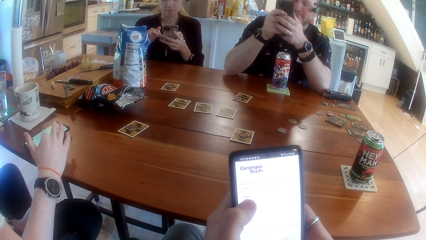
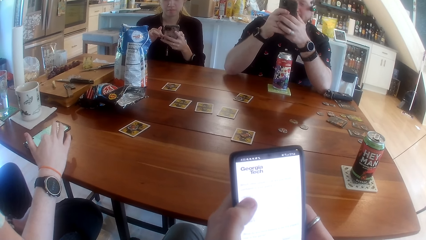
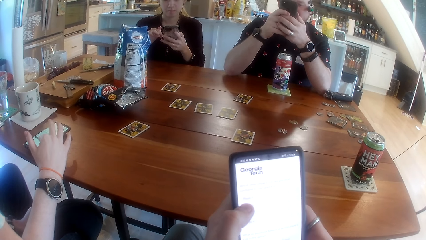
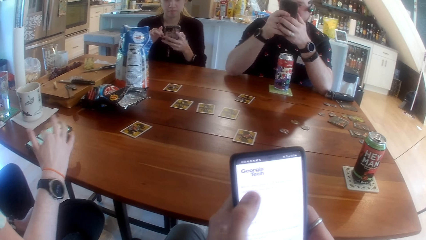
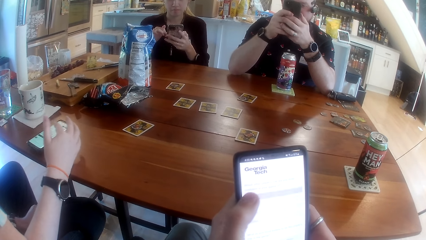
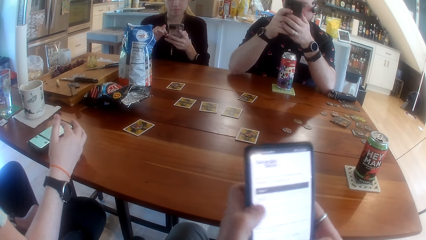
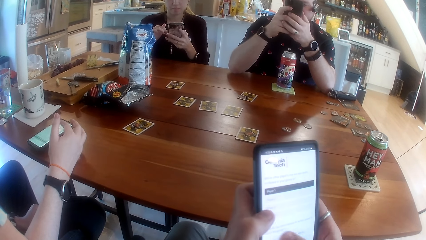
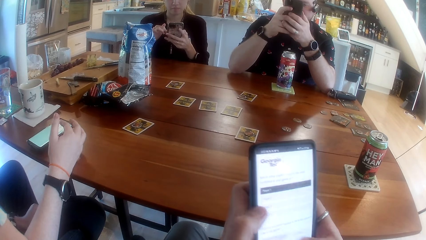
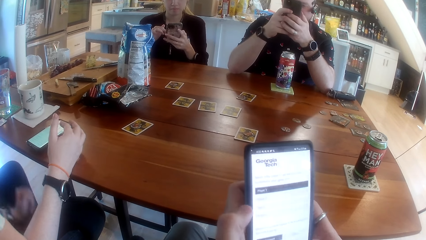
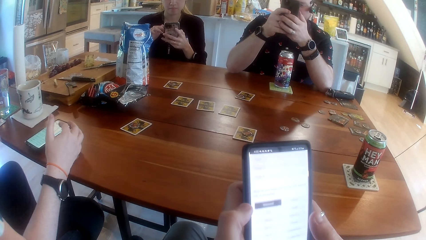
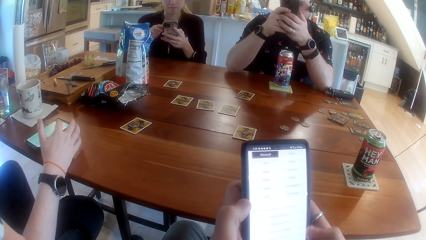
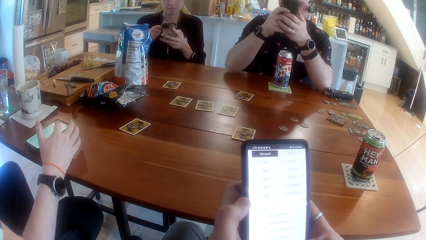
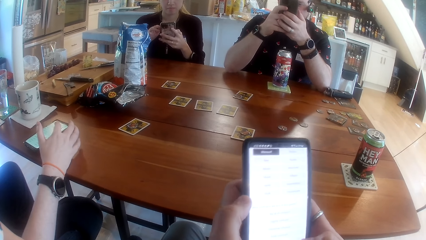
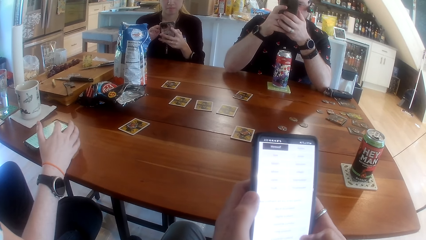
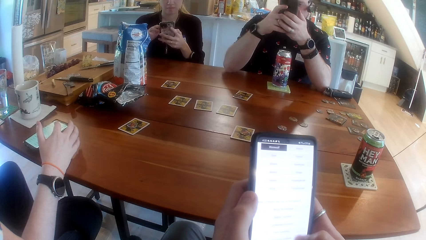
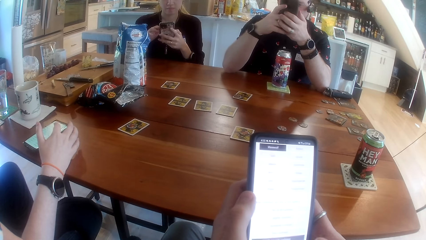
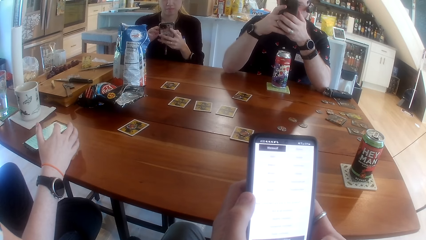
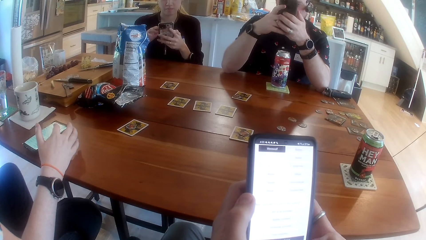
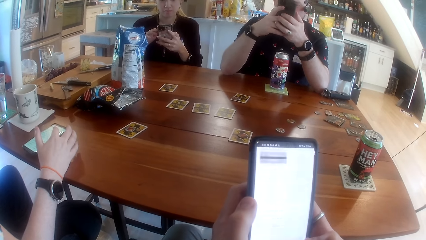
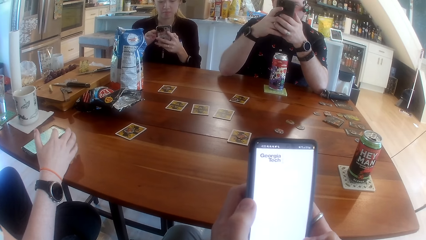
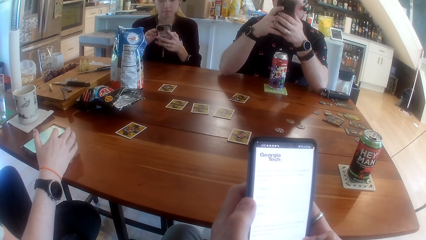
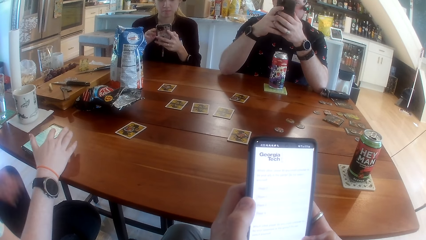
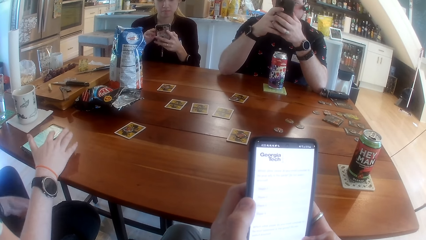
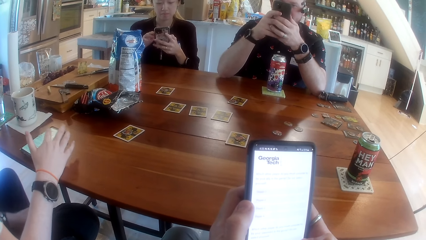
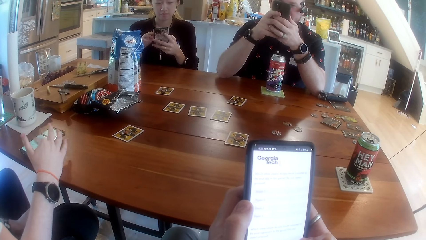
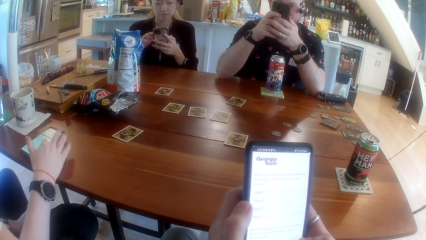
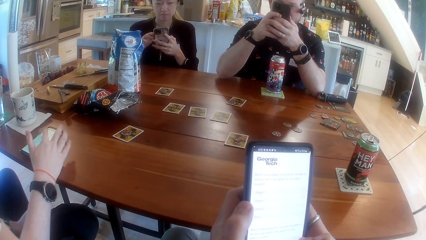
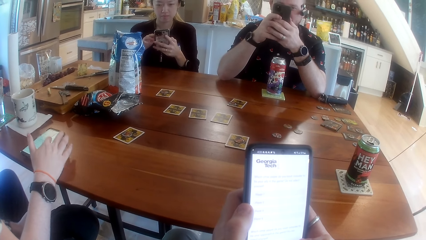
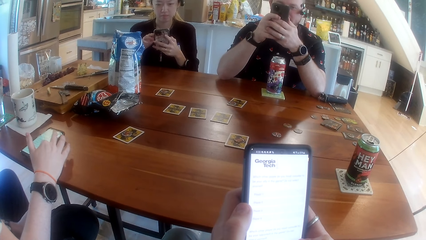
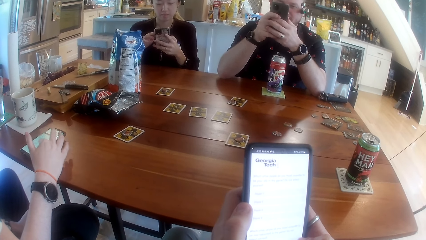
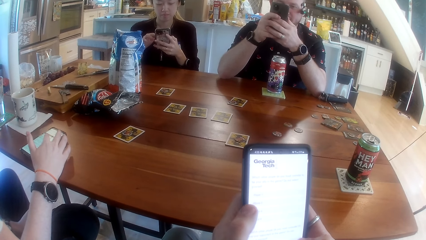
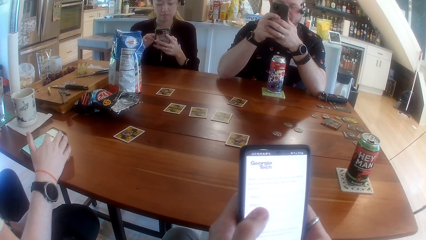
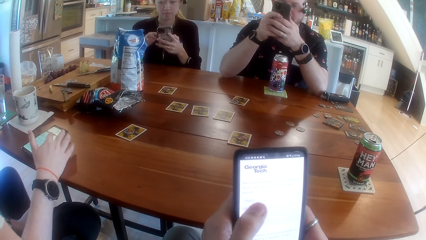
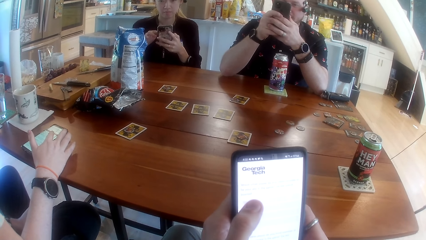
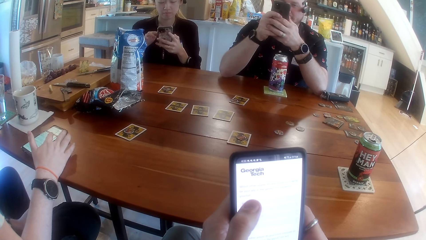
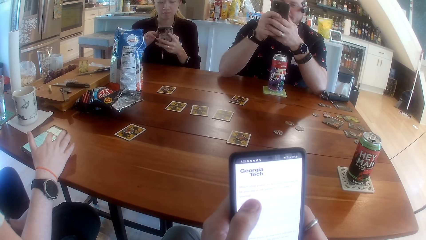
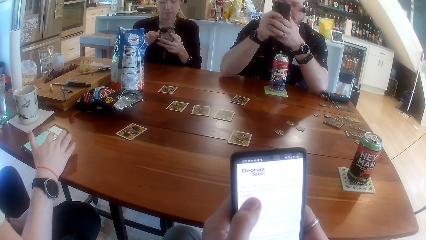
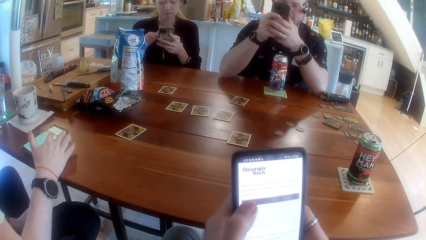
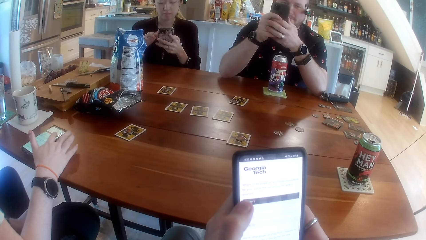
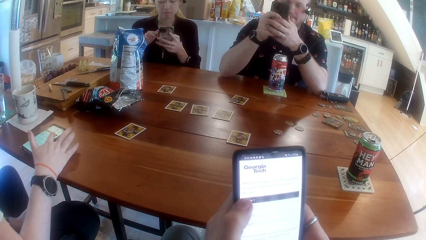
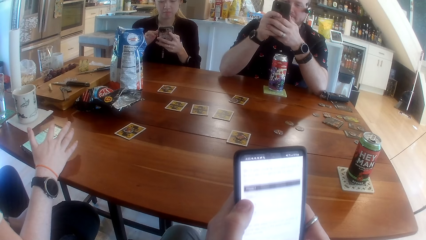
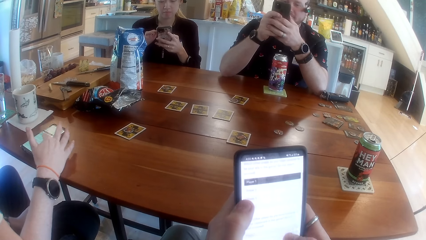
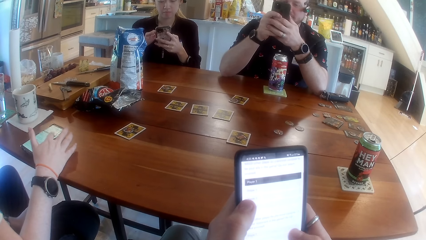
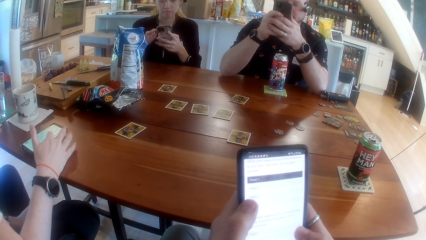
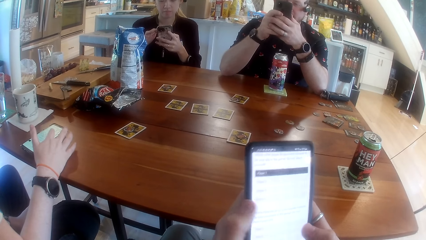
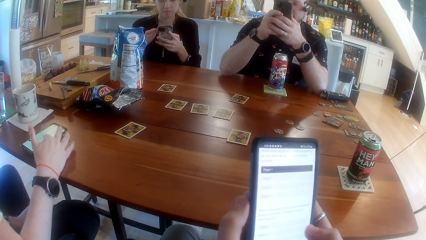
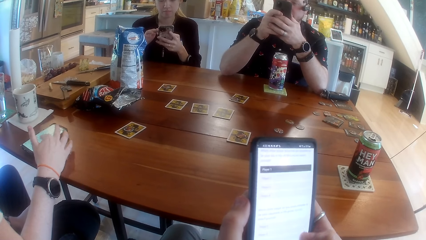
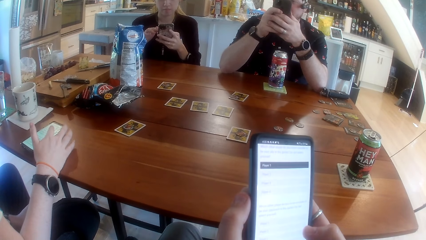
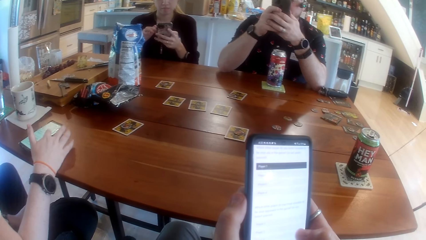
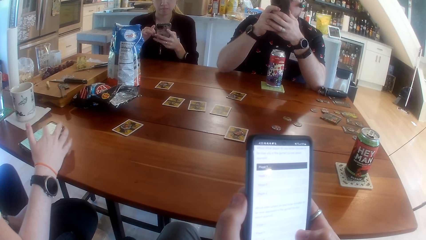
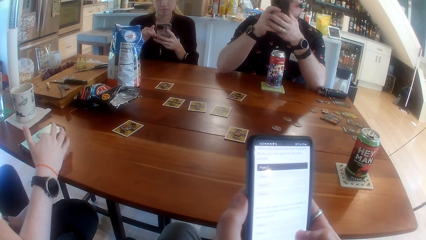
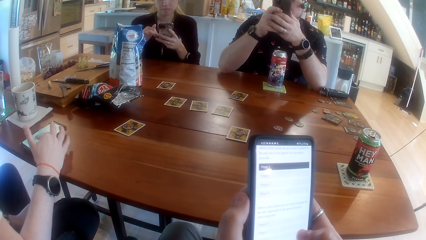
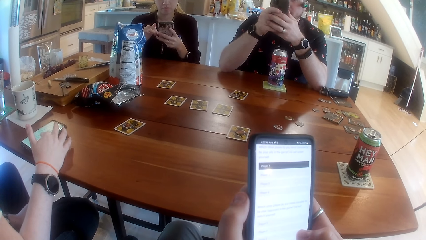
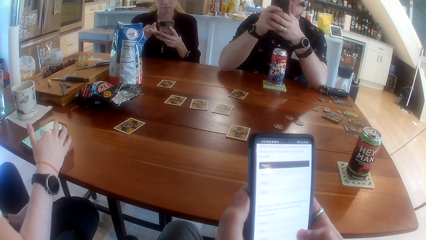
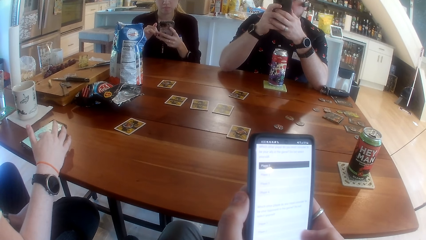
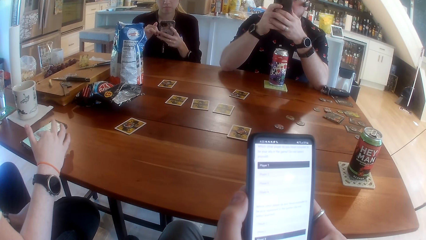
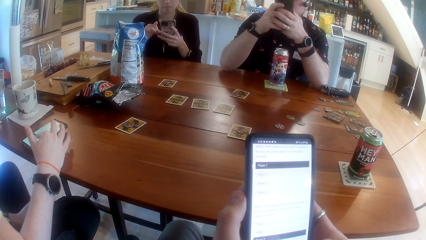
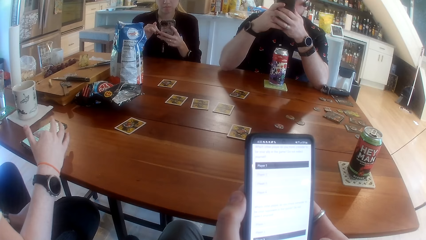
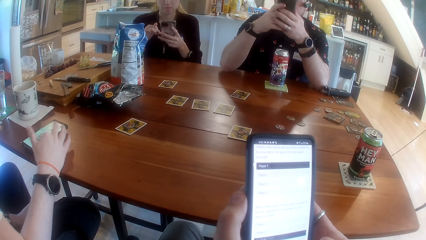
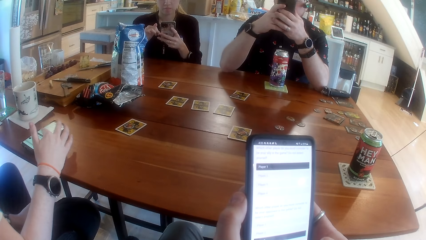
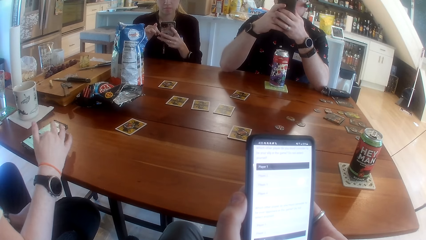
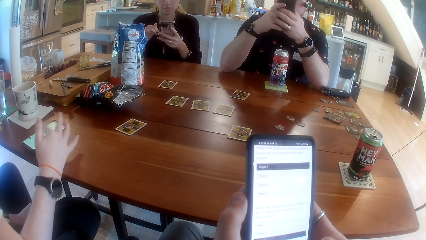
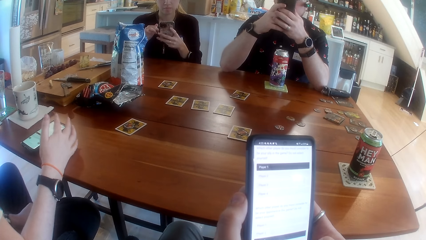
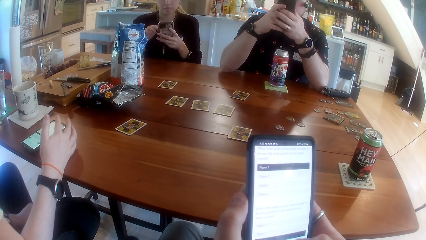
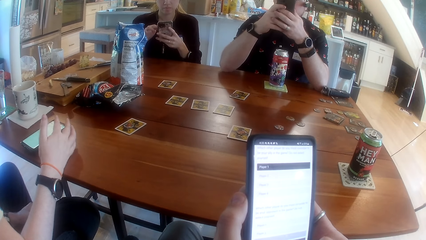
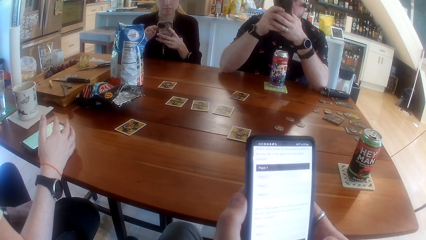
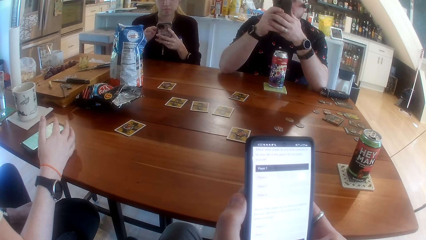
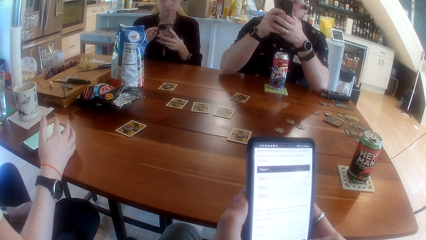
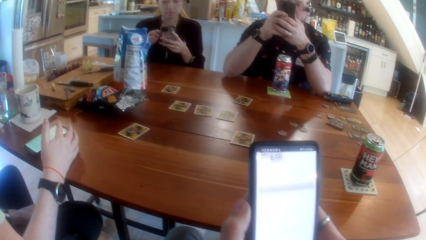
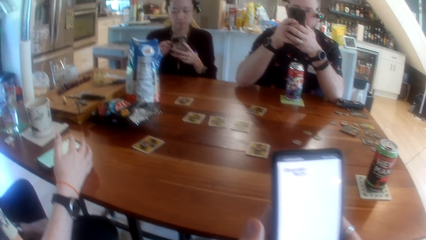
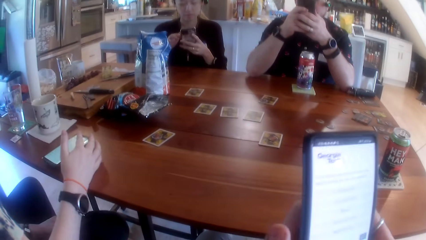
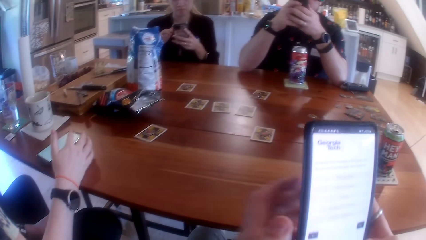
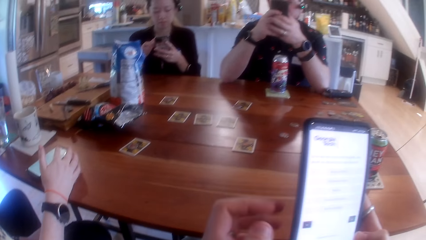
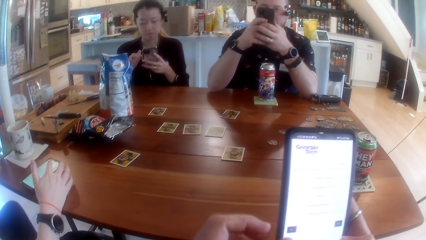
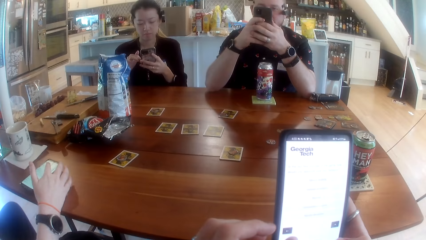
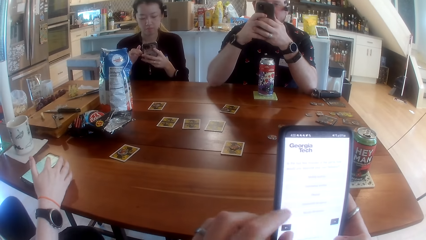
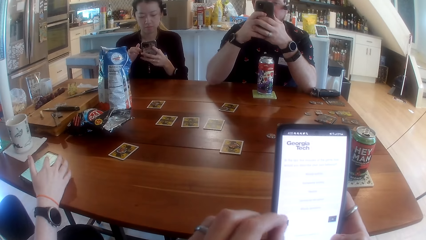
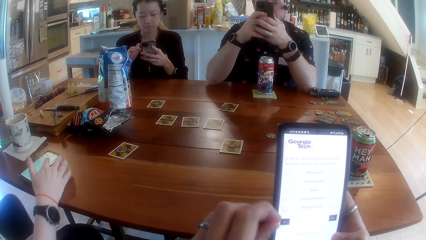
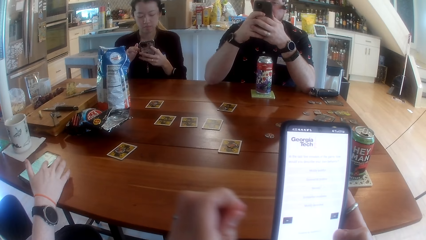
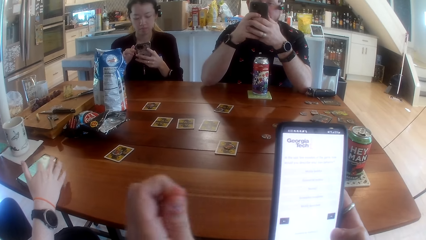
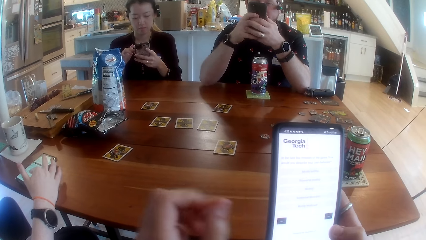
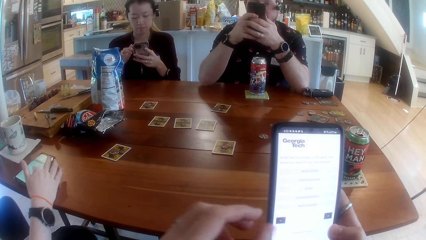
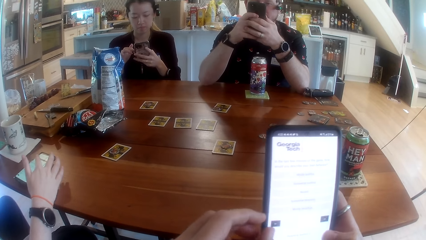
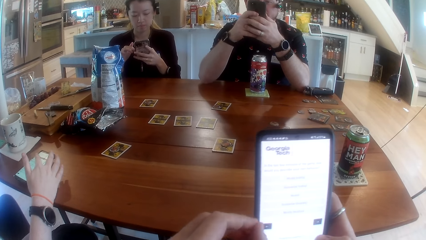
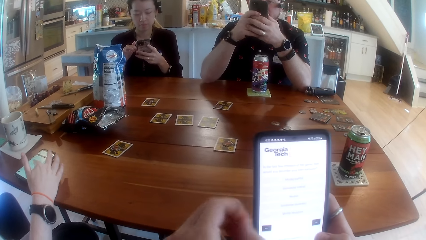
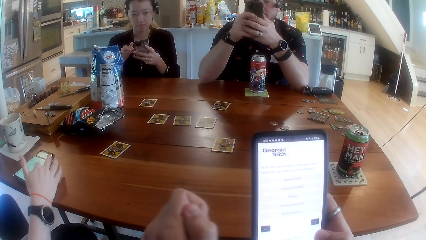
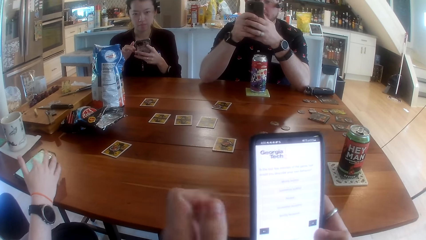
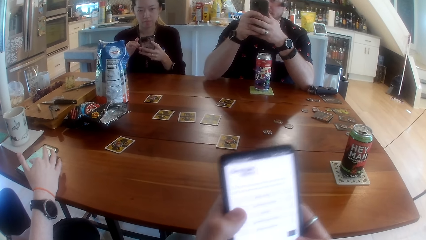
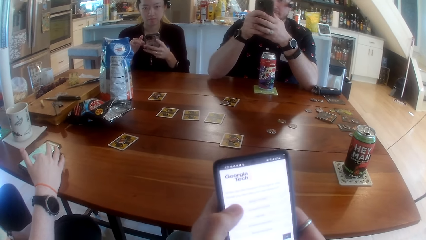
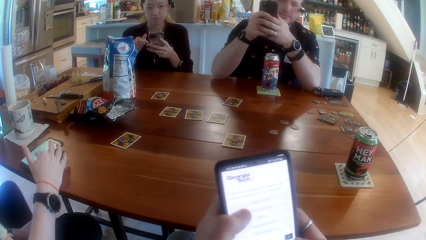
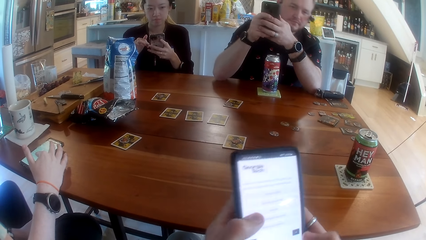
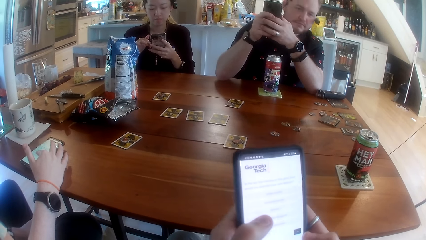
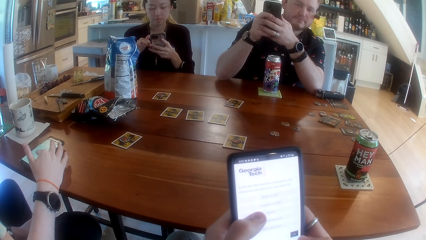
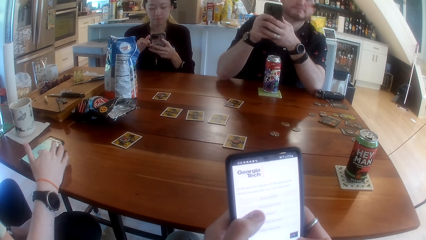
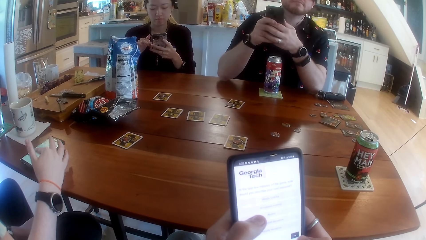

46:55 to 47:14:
The camera wearer removes dirt on the phone with his left hand.
